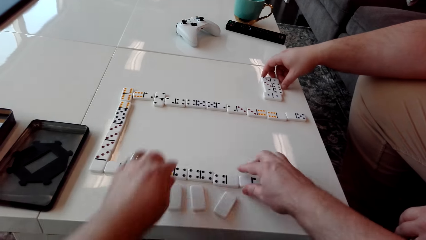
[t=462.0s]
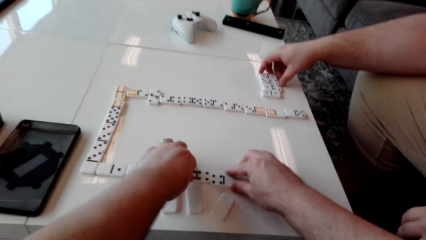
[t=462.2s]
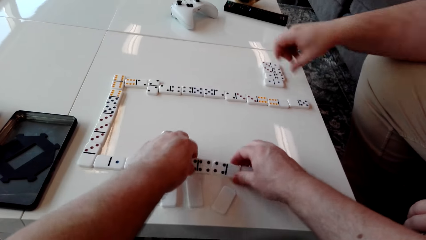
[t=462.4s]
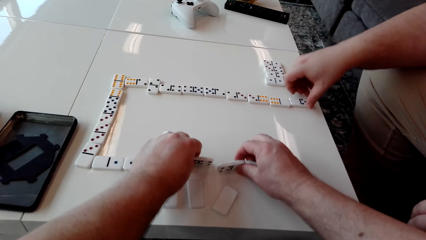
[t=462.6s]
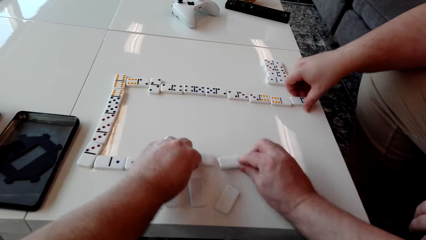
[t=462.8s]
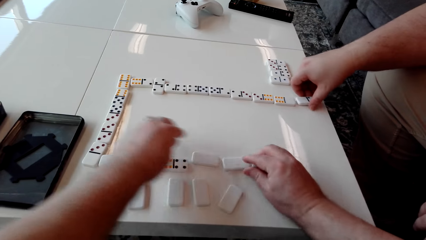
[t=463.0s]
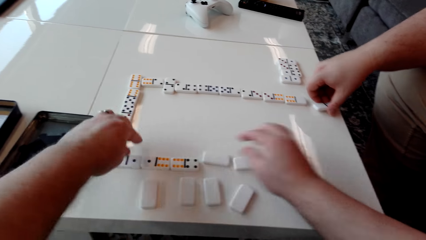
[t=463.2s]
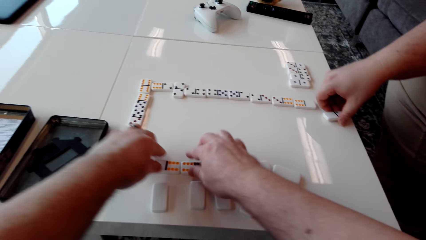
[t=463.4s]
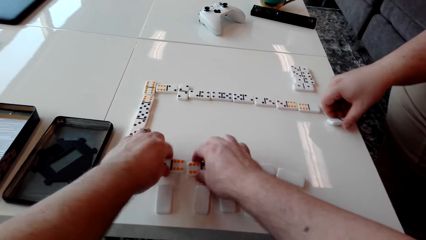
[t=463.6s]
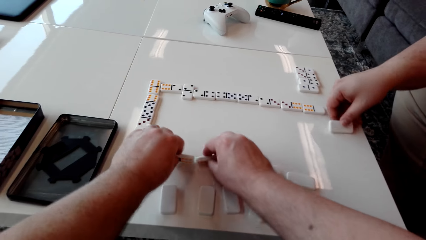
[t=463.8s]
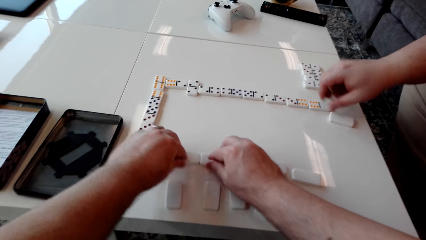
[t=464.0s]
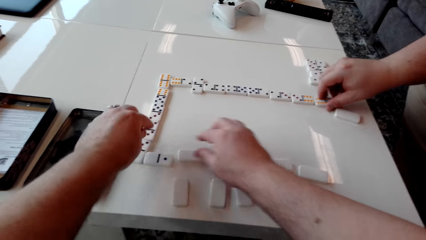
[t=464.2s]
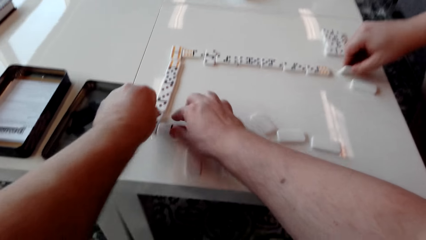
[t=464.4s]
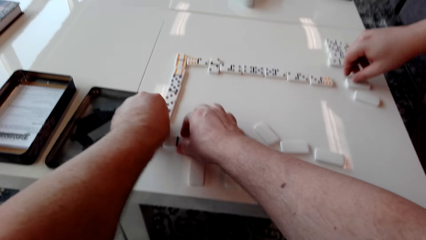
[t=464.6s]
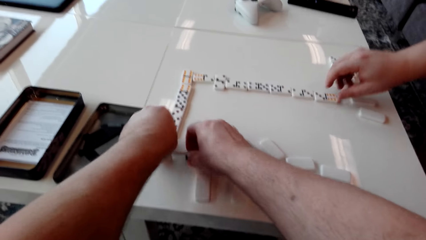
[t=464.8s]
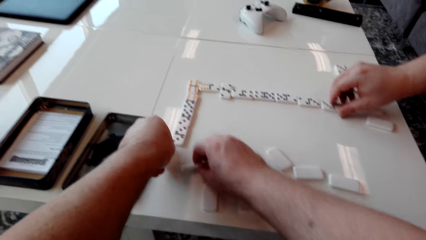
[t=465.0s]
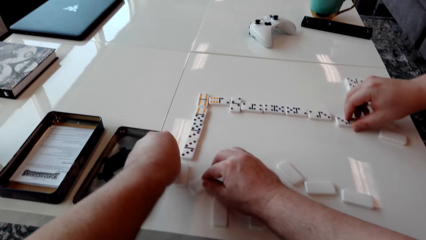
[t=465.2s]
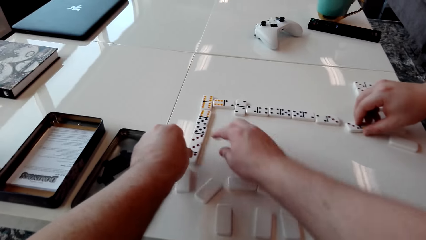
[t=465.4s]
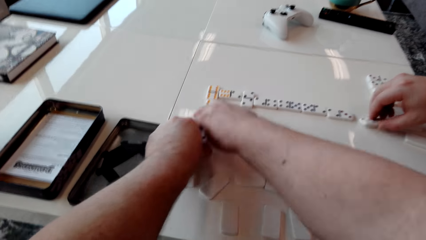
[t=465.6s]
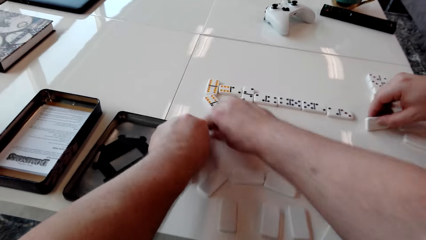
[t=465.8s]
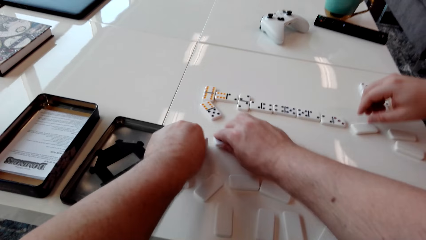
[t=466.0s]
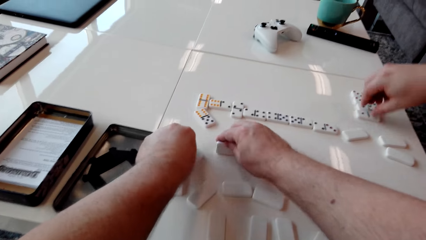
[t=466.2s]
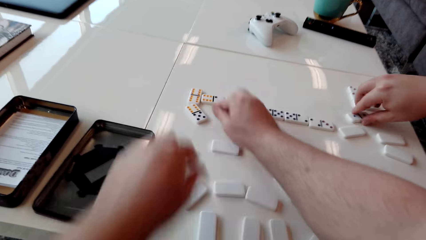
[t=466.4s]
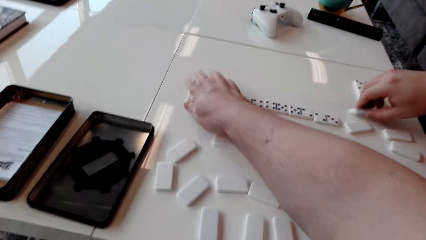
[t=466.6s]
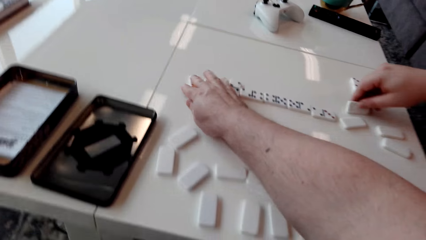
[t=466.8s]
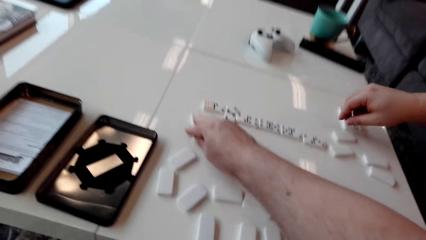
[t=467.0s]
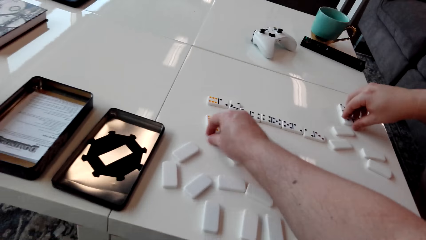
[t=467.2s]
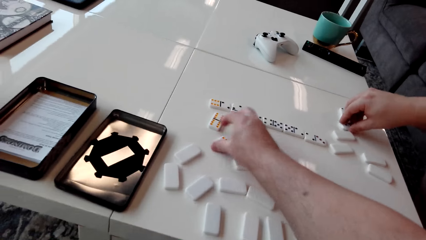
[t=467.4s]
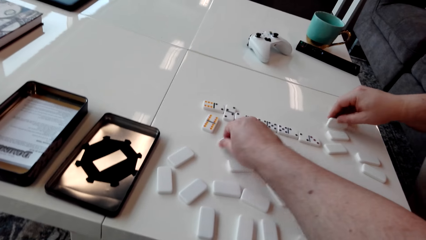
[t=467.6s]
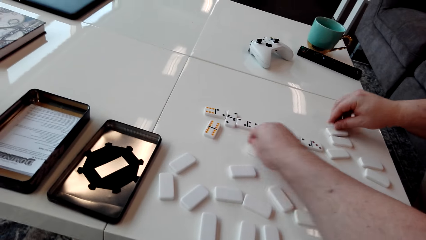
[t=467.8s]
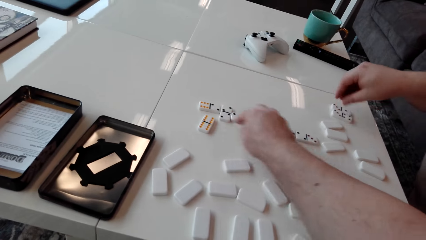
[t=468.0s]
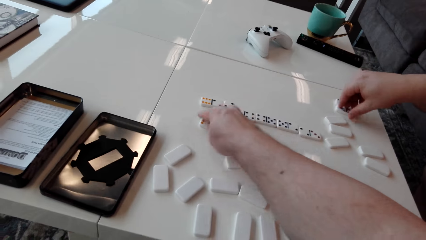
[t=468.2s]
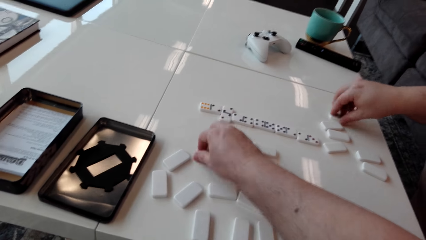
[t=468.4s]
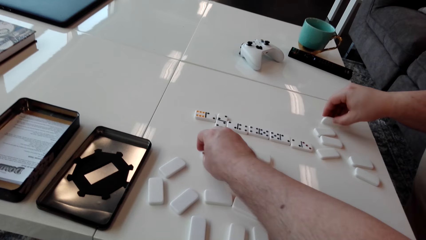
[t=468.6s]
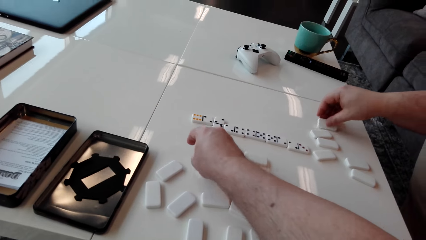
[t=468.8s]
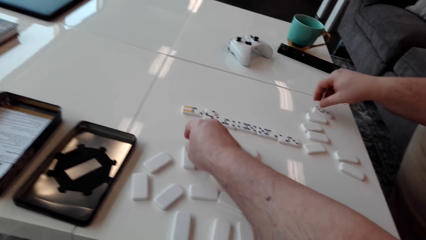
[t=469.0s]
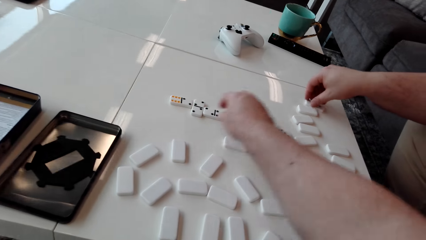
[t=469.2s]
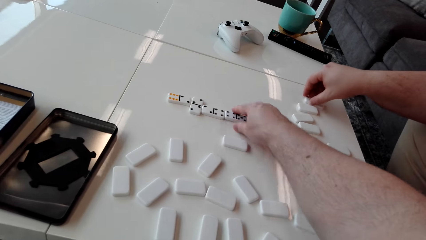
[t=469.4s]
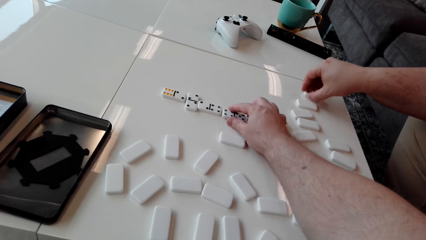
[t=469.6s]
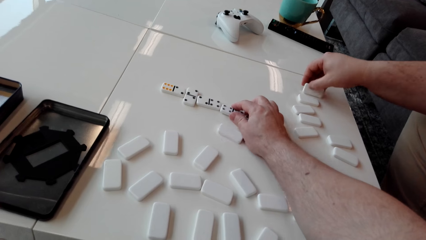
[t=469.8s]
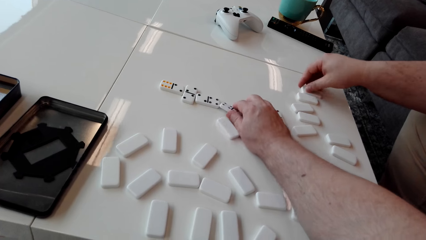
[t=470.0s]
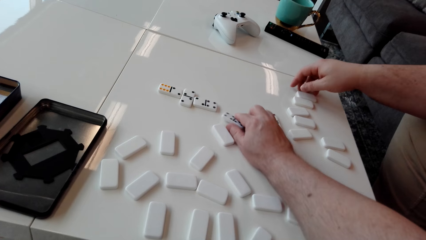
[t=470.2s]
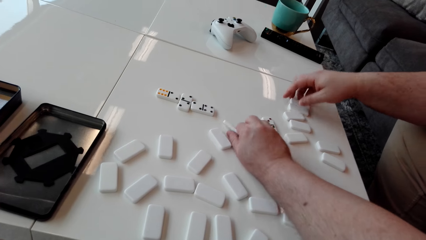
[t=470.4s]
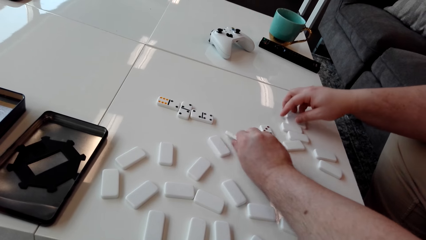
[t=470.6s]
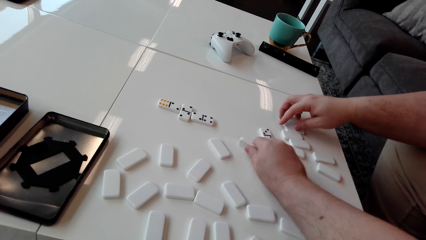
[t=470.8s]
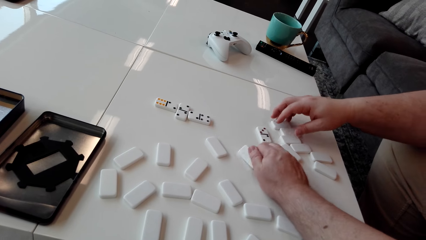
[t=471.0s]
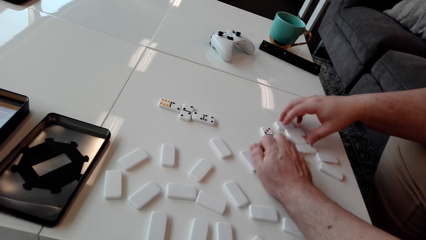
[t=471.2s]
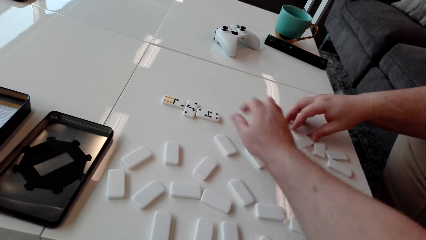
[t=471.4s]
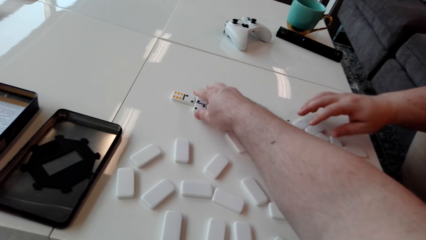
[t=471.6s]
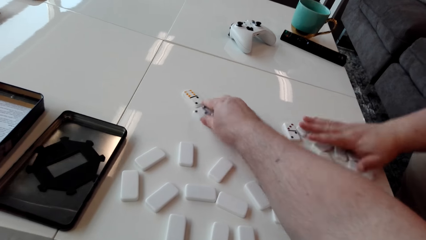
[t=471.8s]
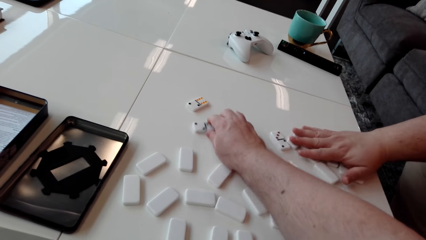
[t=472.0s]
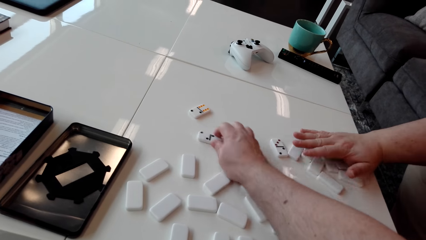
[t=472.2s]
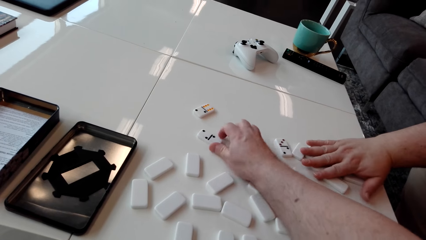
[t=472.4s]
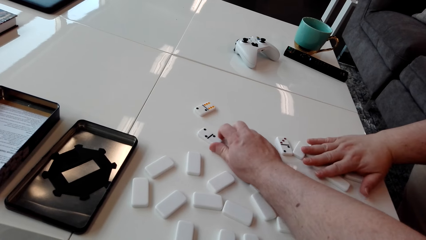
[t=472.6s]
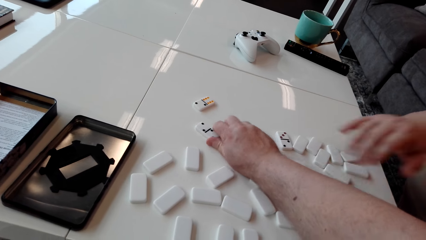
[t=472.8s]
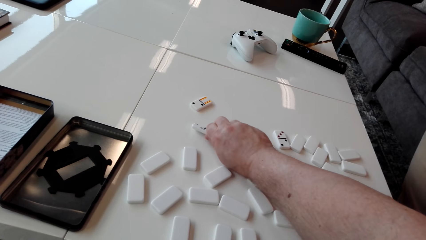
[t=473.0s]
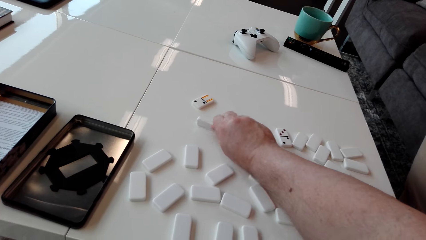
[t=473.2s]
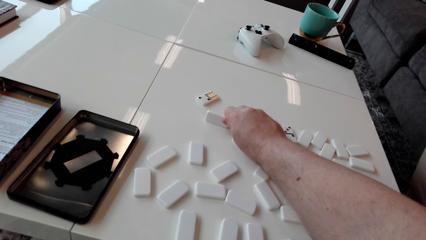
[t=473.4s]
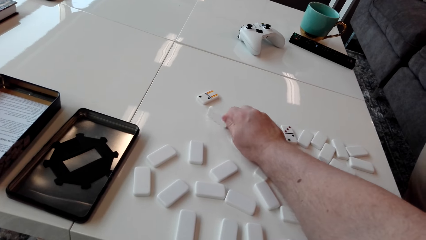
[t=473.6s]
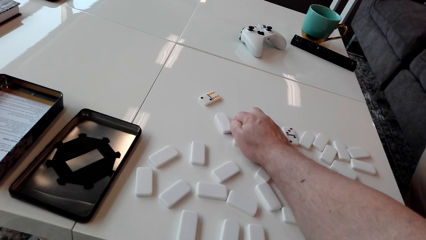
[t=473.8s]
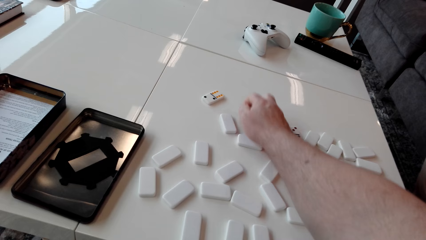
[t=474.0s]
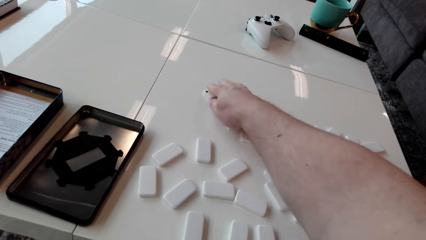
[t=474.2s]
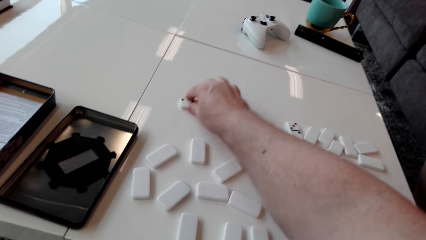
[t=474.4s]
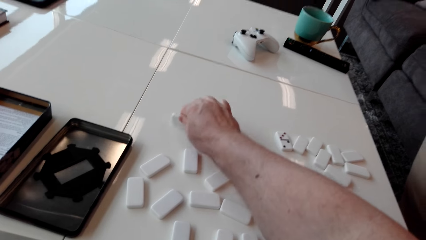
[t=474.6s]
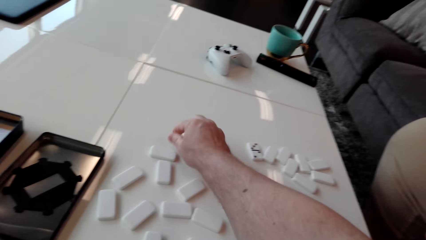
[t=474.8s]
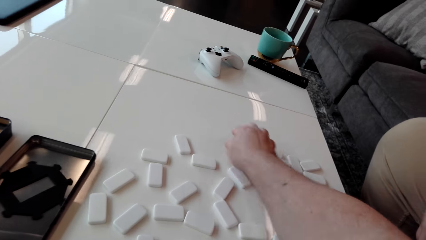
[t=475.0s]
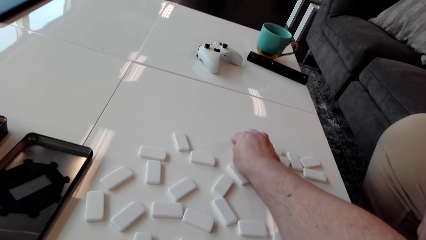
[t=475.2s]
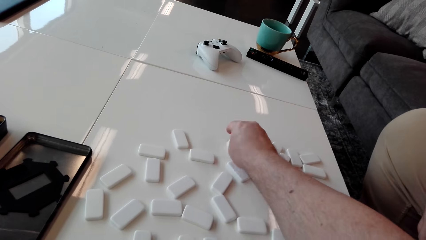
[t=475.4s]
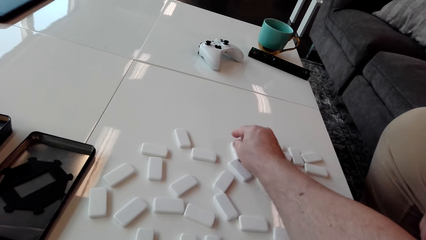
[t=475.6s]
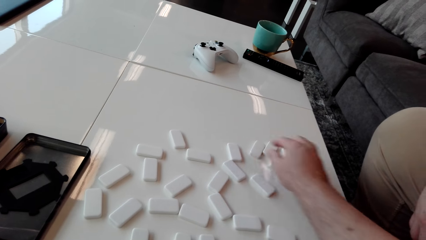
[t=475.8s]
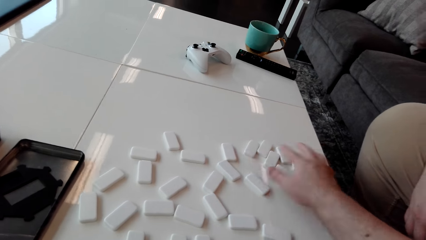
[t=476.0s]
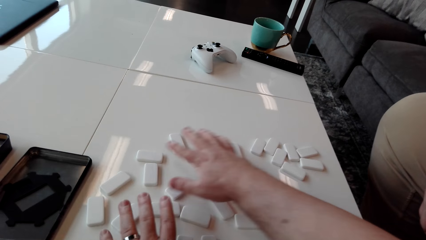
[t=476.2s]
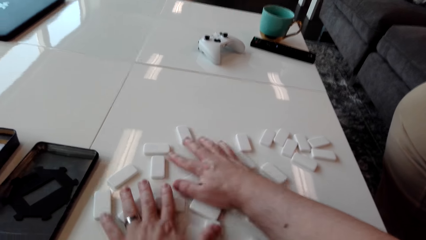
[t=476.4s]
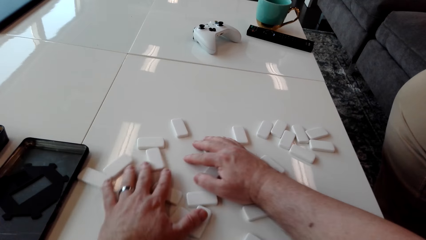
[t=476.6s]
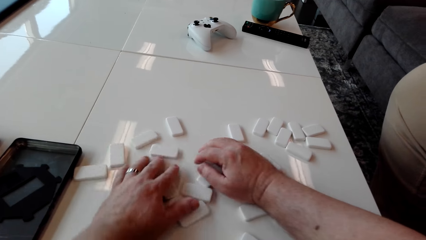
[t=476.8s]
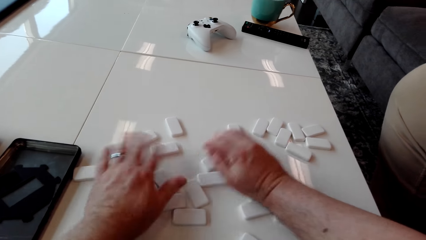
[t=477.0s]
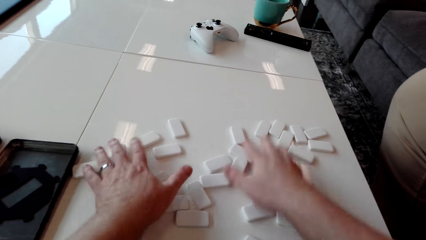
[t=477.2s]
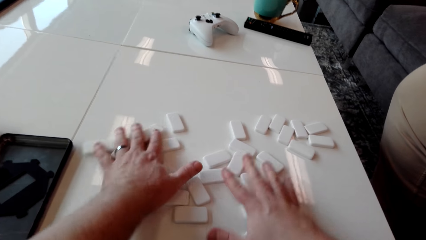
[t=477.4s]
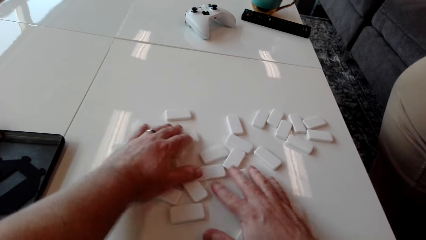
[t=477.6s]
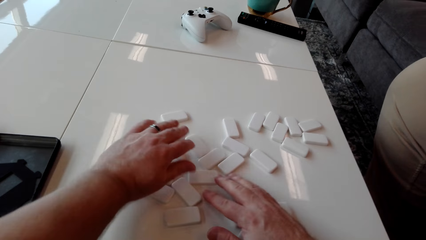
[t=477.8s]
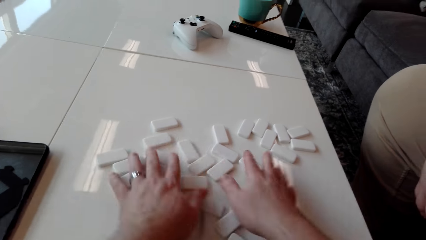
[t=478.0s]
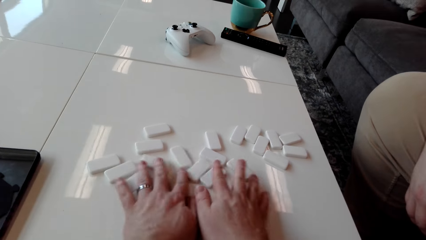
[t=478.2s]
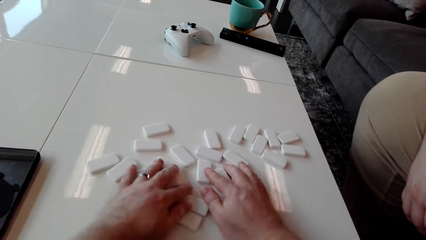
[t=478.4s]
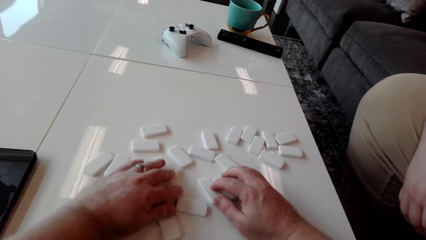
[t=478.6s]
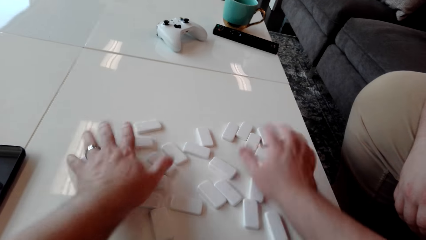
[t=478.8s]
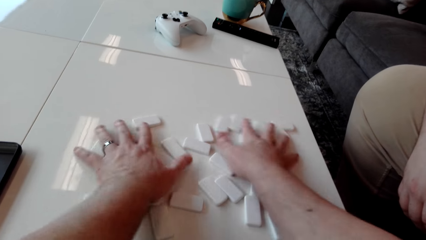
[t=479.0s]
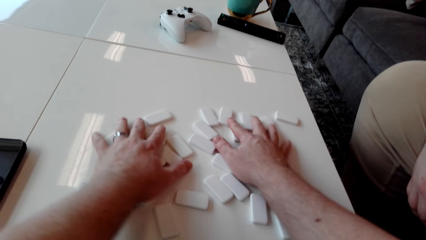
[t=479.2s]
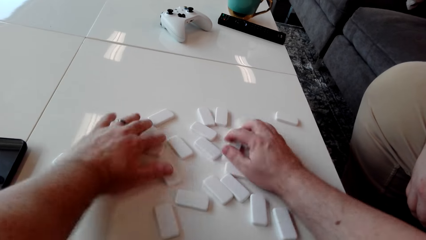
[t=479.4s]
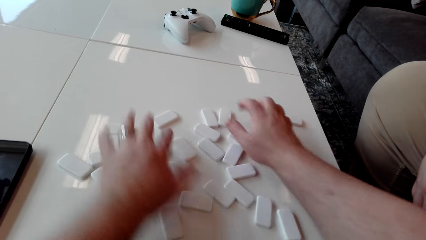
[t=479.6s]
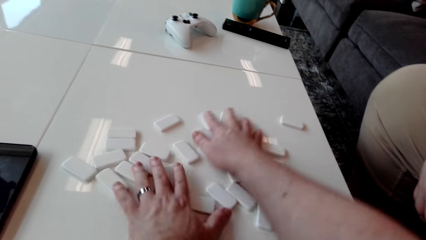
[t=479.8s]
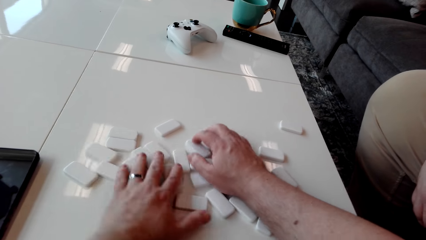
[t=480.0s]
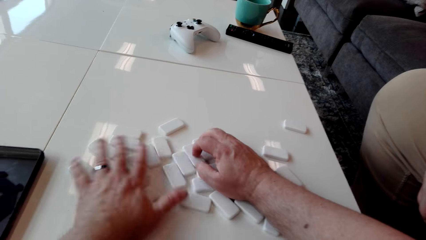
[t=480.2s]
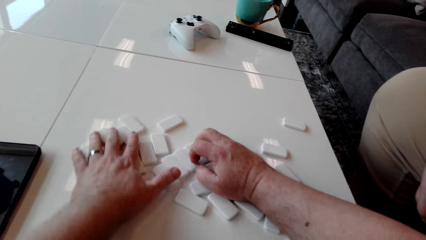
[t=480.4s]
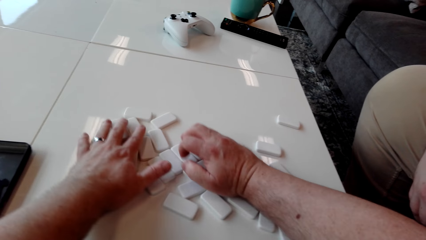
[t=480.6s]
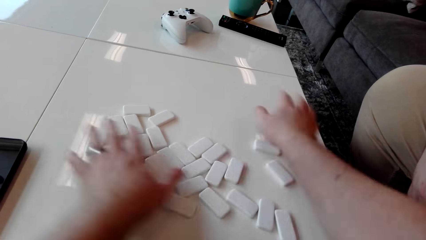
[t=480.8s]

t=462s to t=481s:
The camera wearer turns the domino pieces on the table. A man turns the domino pieces on the table. The camera wearer turns the domino tiles. The man turns a domino tile. The camera wearer turns the domino tiles. The man turns a domino tile. The camera wearer turns the domino tiles. The man turns a domino tile. The camera wearer drags the domino tiles on the table. The man turns a domino tile. The camera wearer turns a domino tile. The man turns a domino tile. The camera wearer turns a domino tile. The man turns a domino tile and pushes the tiles on the table. The camera wearer turns a domino tile. The man moves the domino pieces. The camera wearer turns the domino tiles. They turn a domino tile. They turn a domino tile again. They move the domino pieces on the table. They mix the domino tiles.
